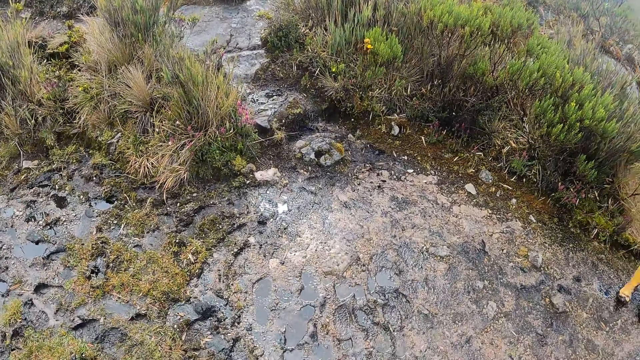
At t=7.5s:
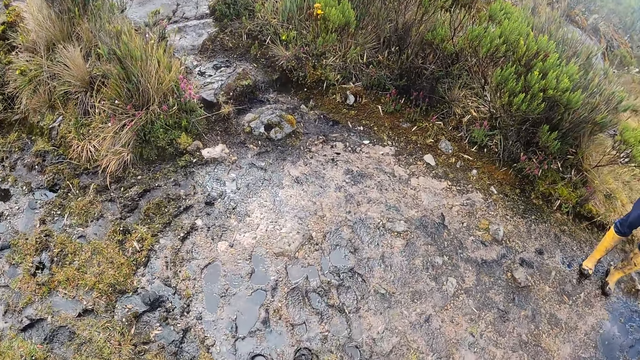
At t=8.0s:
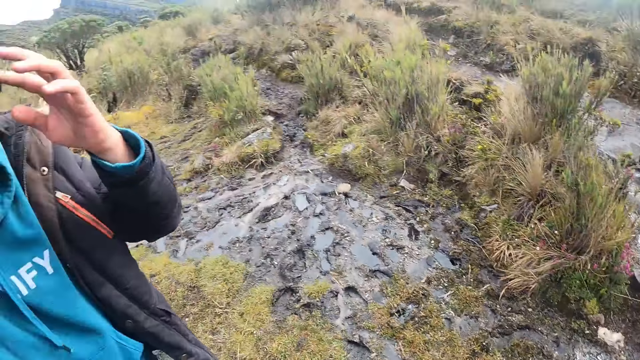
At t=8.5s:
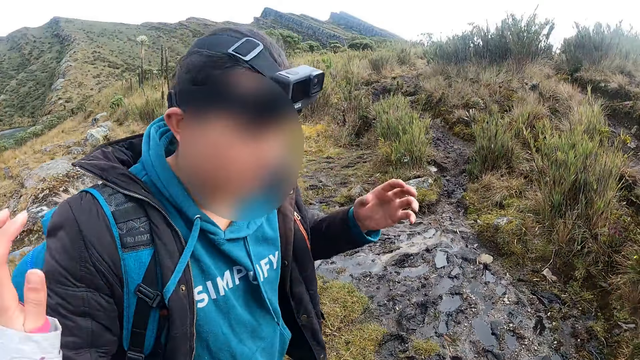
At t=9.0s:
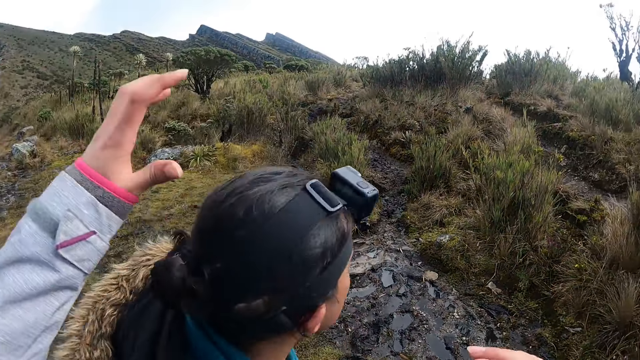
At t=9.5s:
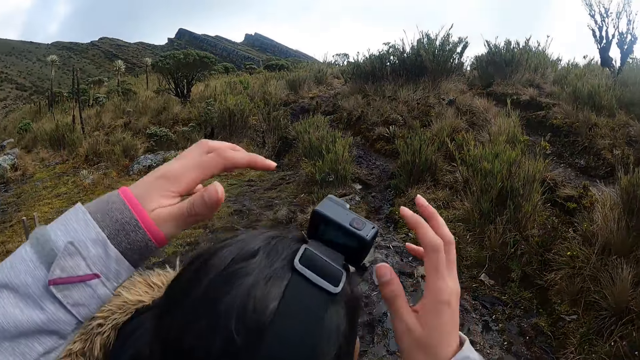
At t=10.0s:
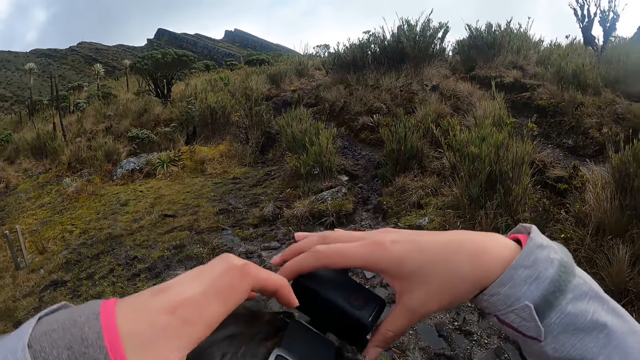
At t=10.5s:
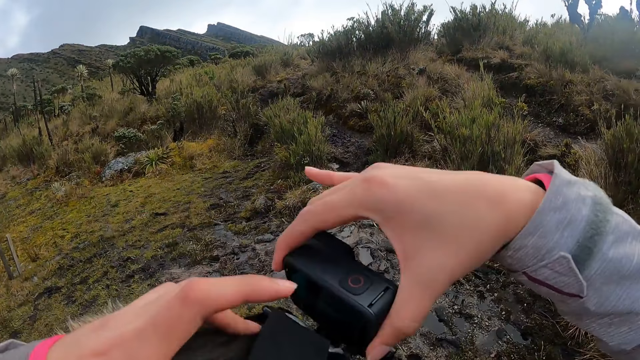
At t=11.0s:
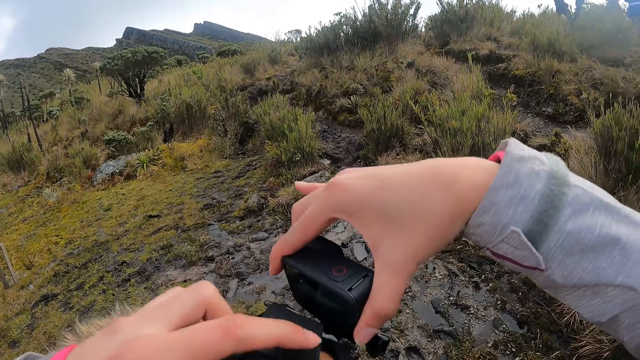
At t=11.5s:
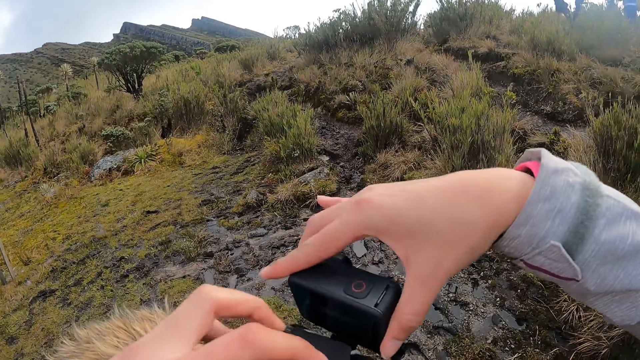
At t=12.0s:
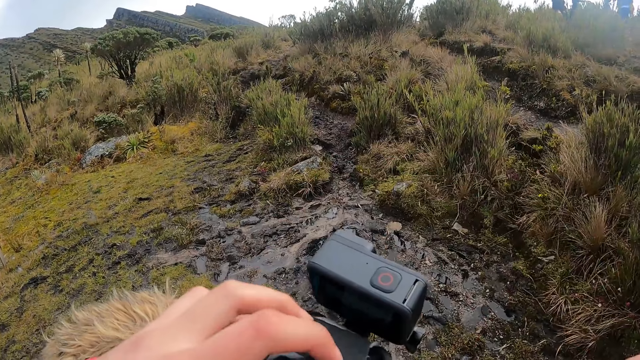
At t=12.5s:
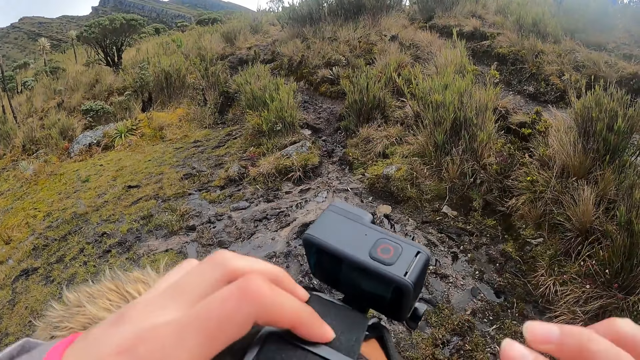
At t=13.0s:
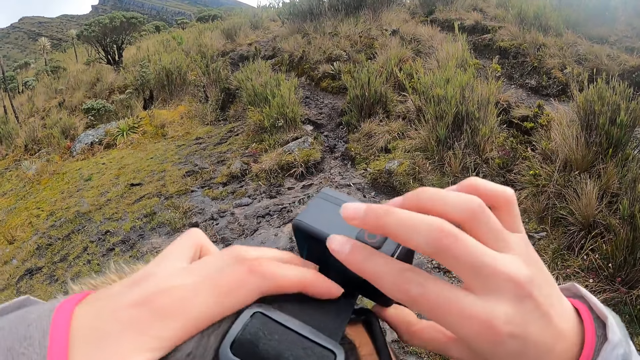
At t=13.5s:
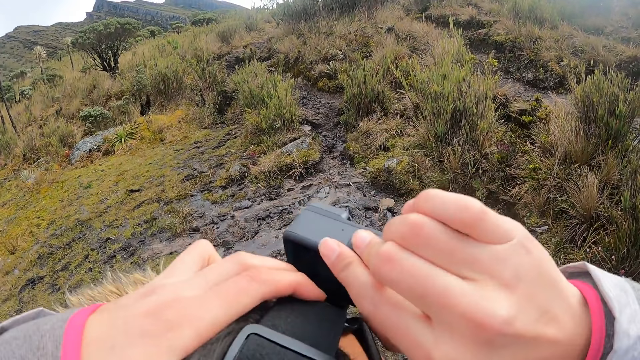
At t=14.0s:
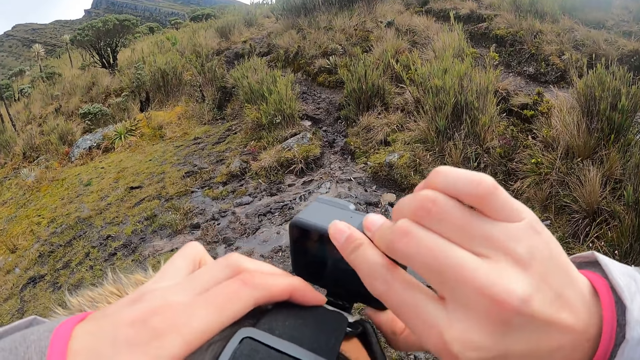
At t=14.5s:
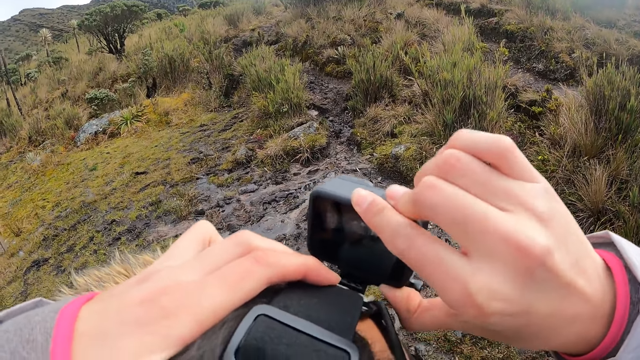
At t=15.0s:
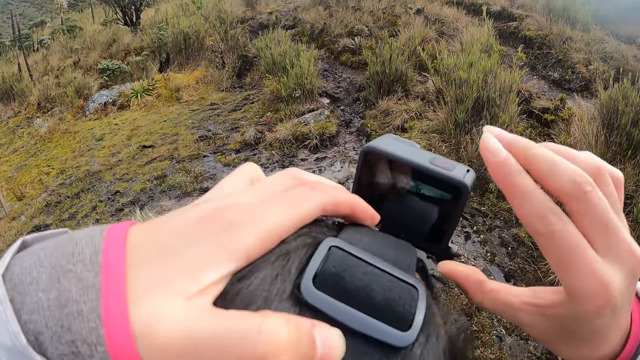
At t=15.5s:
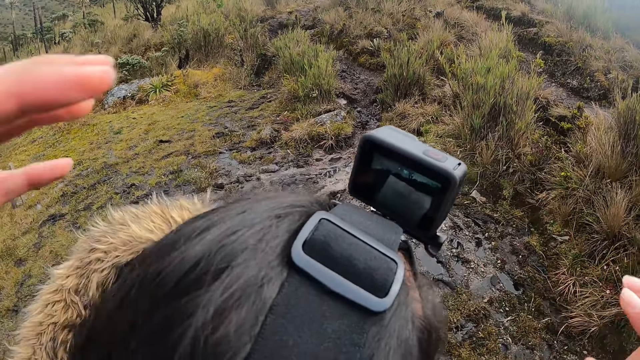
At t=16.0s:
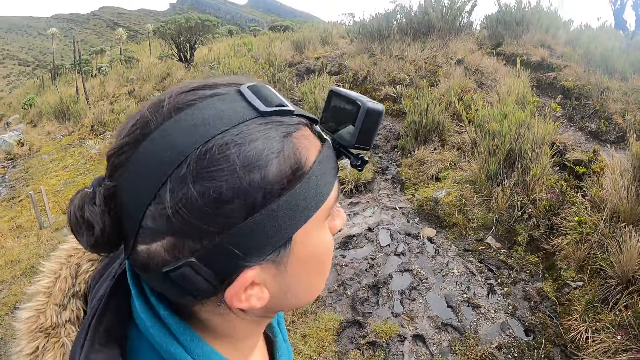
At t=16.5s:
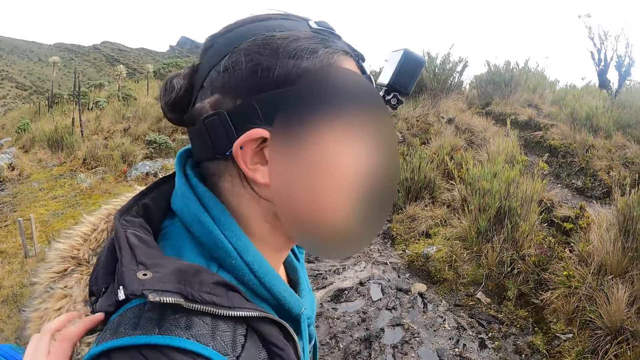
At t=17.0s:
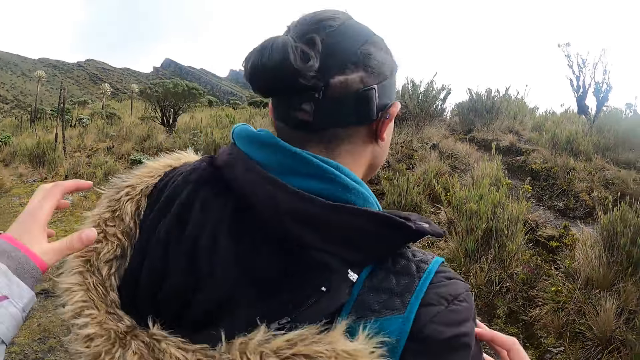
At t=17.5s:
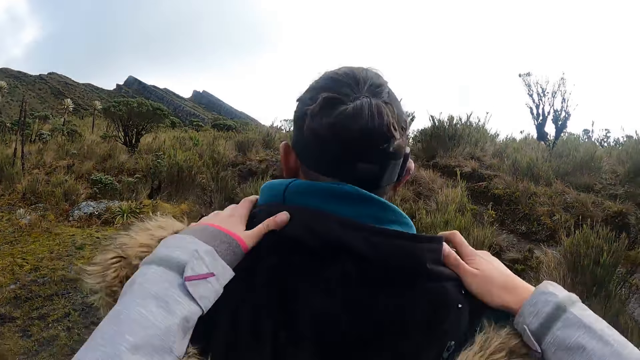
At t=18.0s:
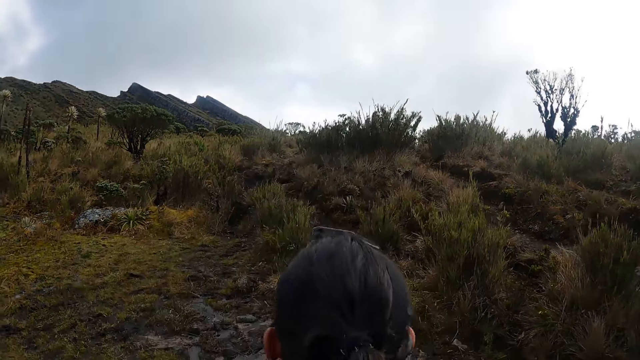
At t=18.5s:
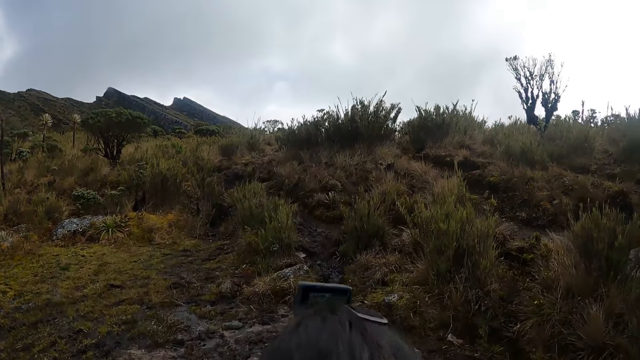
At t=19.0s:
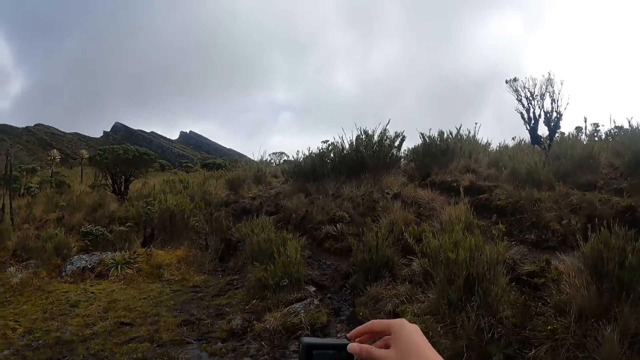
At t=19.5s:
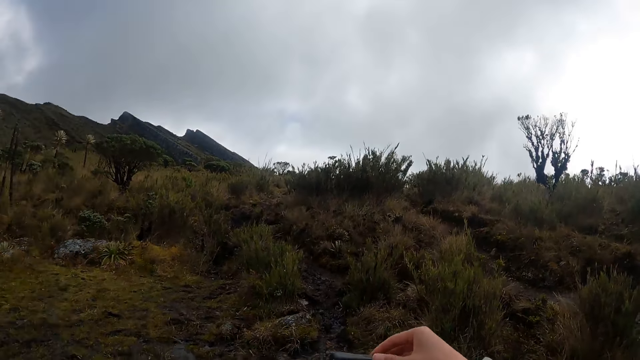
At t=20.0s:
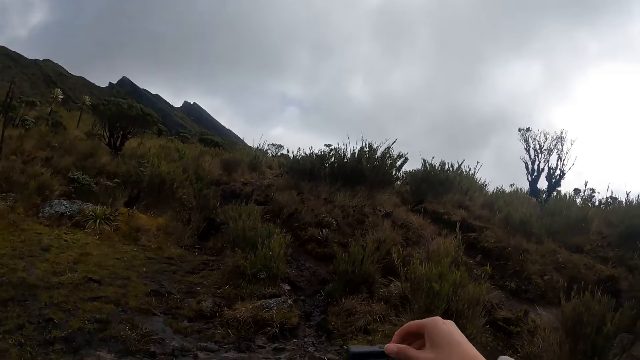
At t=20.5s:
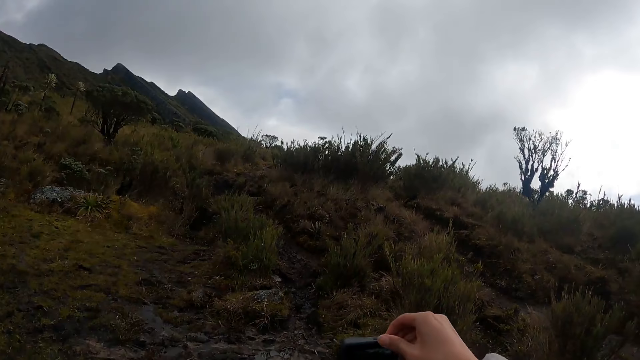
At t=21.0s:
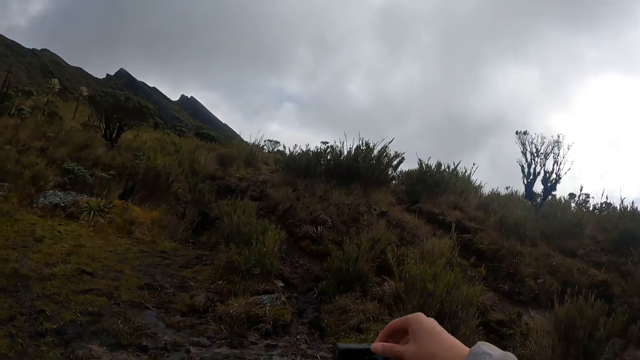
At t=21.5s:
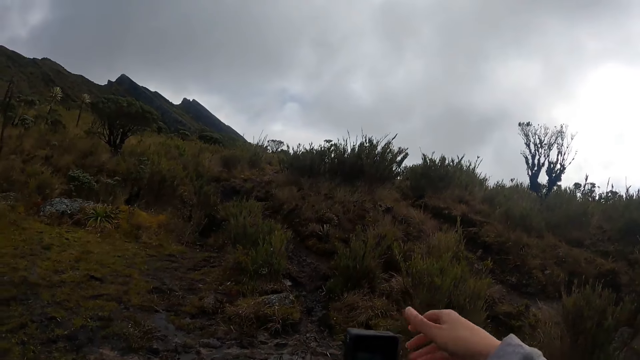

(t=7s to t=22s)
The camera wearer talks to a man. They adjust a camera on the head of the man with both hands. The man adjusts the camera. The camera wearer pushes the shoulders of the man with both hands.

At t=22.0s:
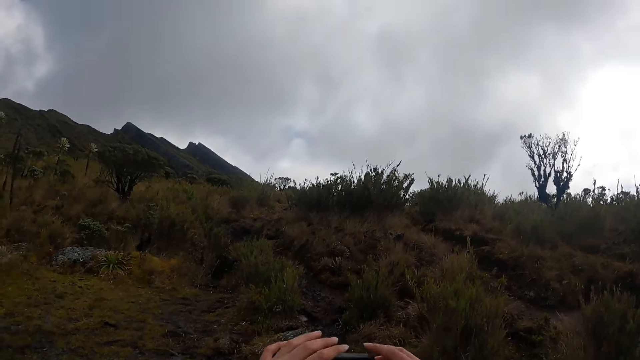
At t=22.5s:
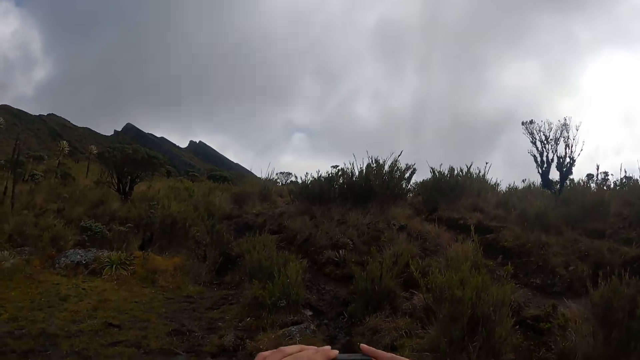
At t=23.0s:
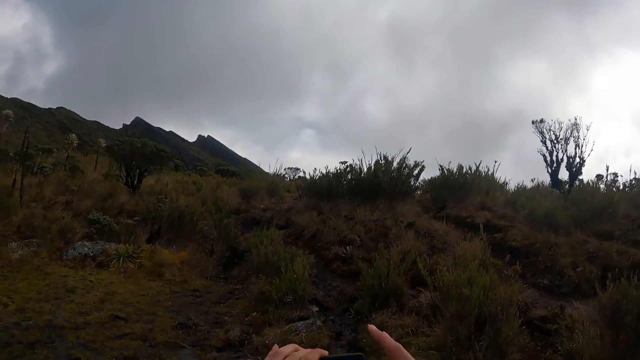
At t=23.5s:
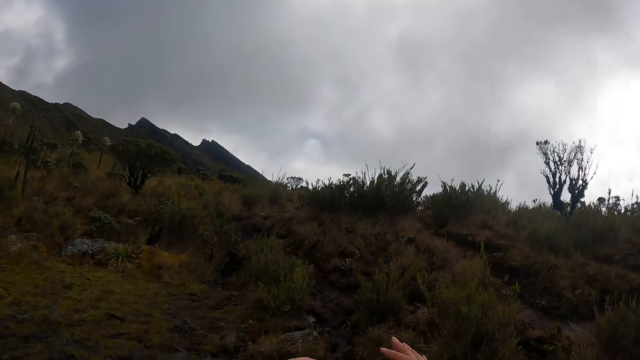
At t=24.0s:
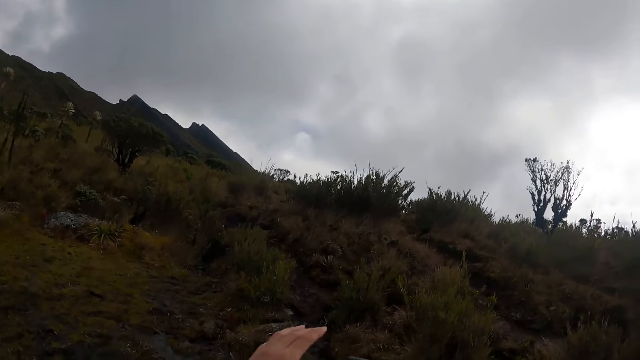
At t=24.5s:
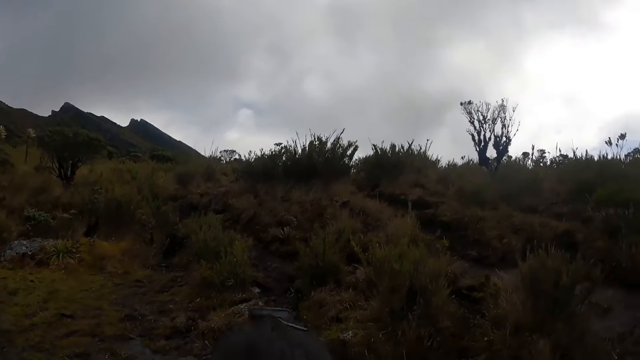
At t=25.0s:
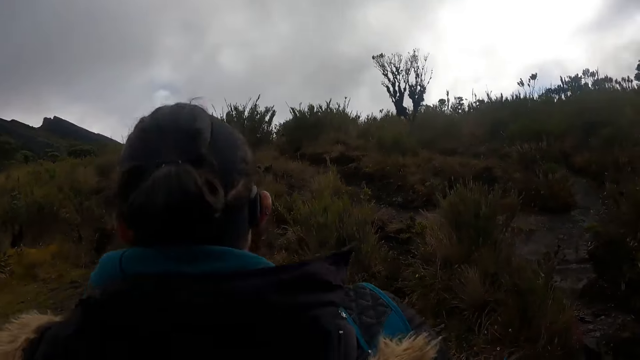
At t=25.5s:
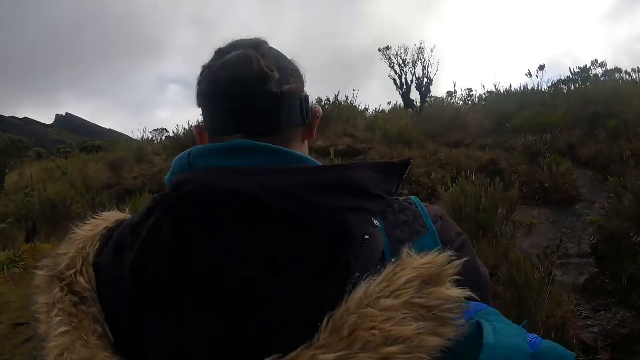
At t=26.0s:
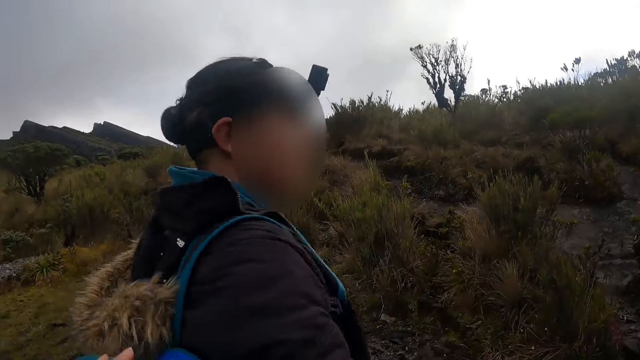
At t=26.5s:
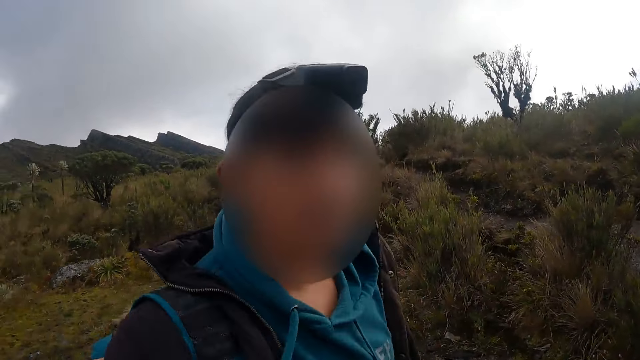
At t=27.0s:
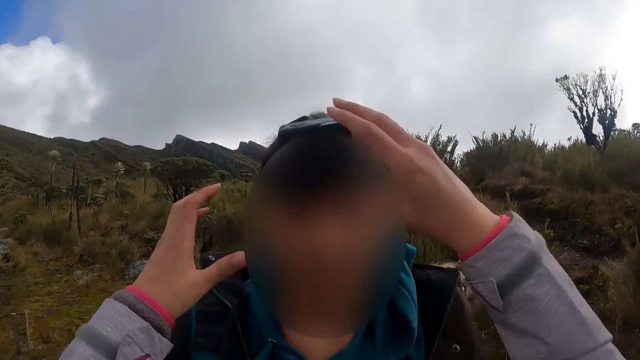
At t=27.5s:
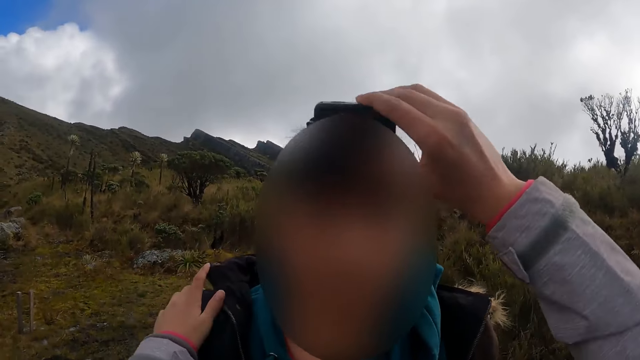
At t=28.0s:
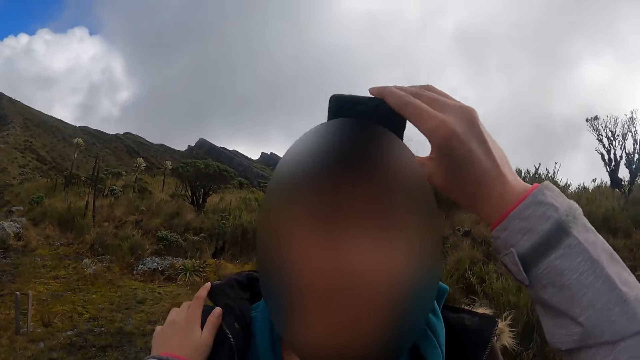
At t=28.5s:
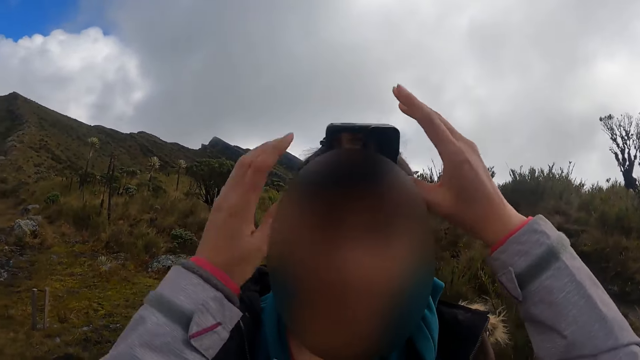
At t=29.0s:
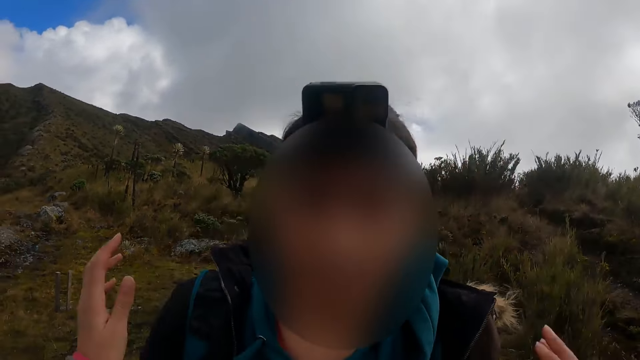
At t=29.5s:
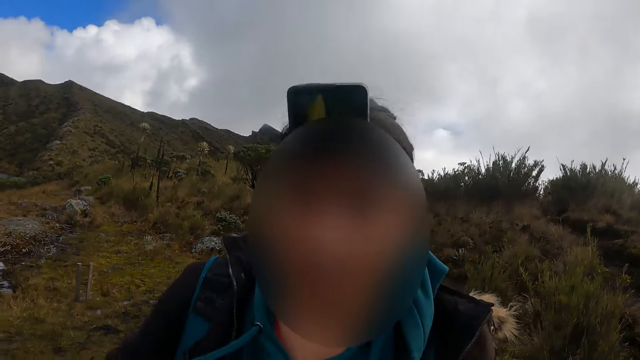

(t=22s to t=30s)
The camera wearer adjusts the camera on the head of the man with her right hand. She places her left hand on the shoulder of the man.
